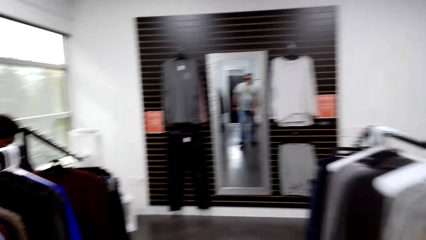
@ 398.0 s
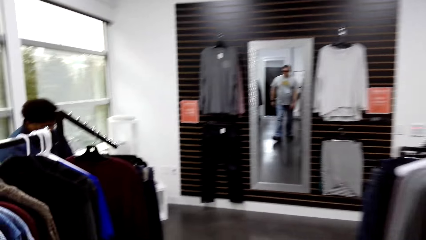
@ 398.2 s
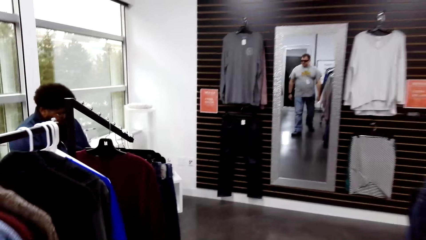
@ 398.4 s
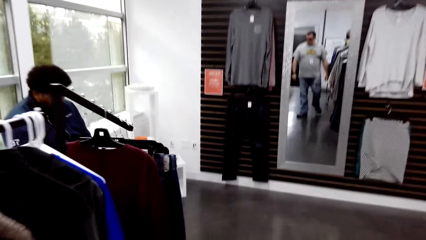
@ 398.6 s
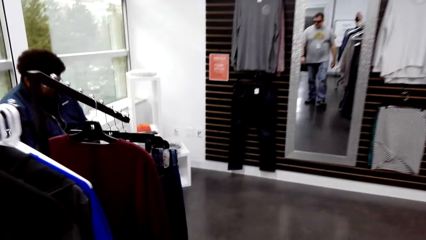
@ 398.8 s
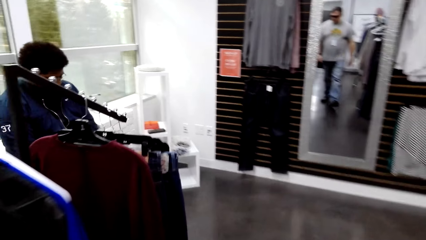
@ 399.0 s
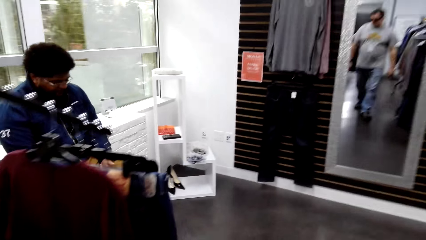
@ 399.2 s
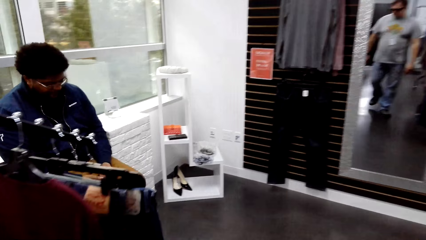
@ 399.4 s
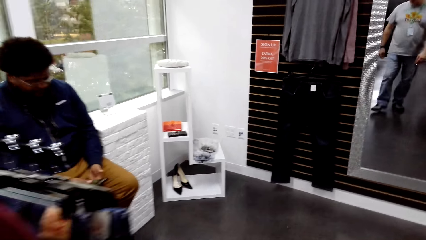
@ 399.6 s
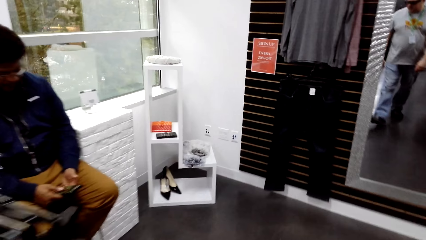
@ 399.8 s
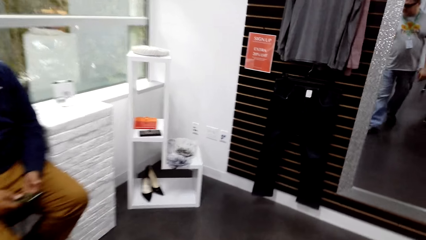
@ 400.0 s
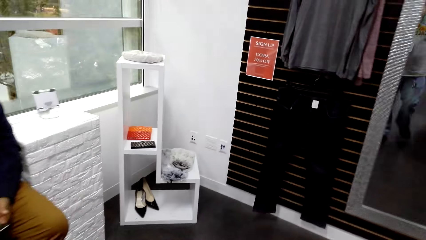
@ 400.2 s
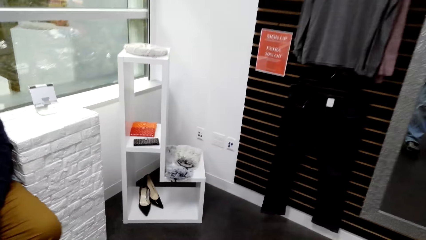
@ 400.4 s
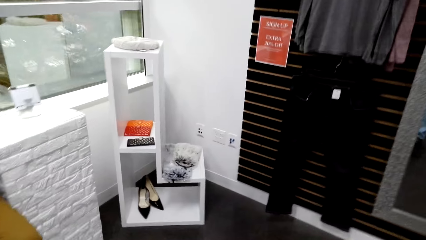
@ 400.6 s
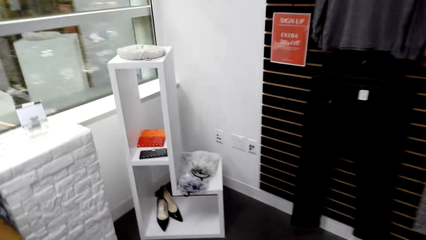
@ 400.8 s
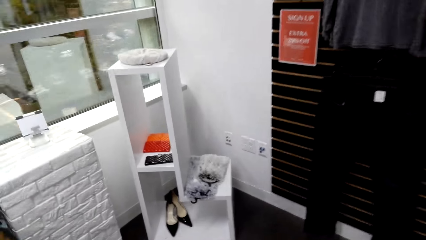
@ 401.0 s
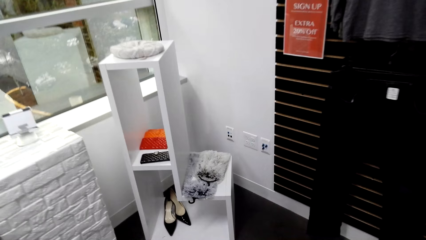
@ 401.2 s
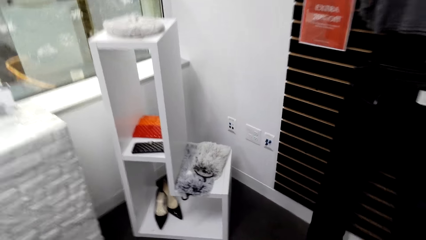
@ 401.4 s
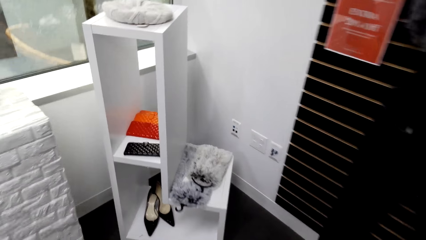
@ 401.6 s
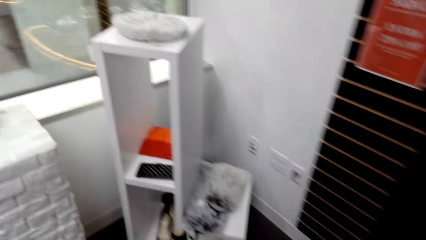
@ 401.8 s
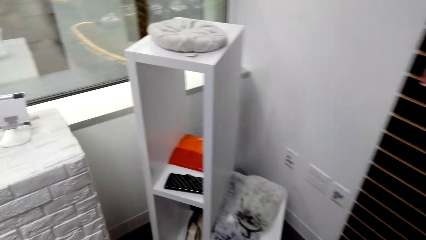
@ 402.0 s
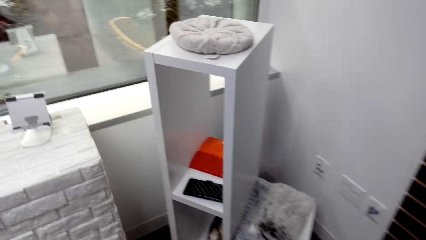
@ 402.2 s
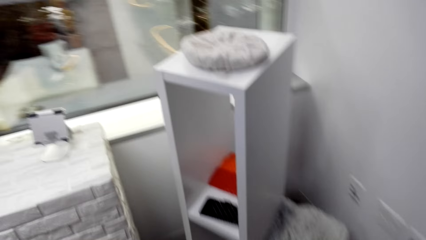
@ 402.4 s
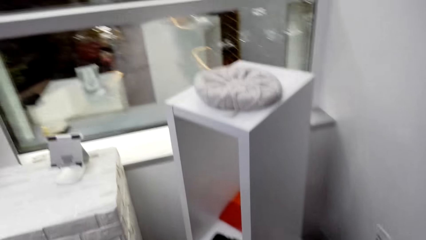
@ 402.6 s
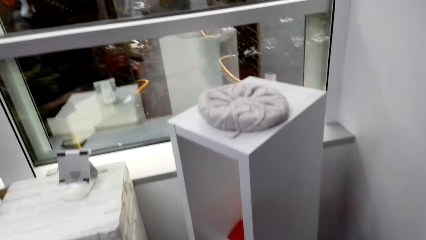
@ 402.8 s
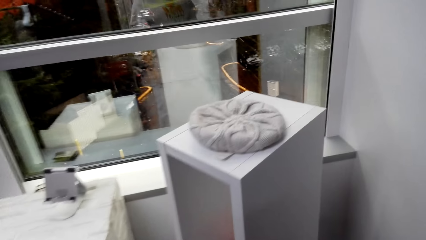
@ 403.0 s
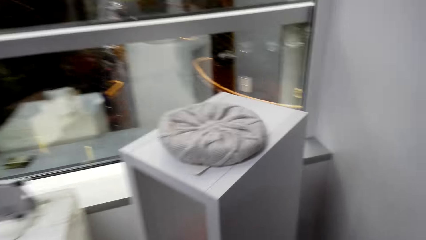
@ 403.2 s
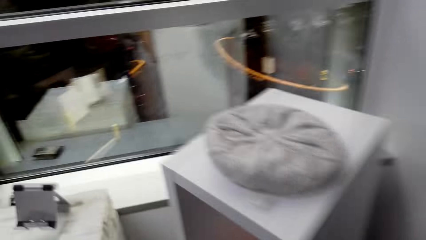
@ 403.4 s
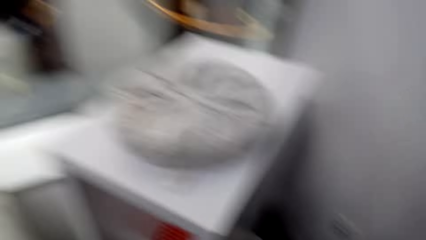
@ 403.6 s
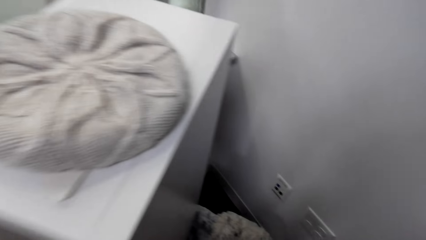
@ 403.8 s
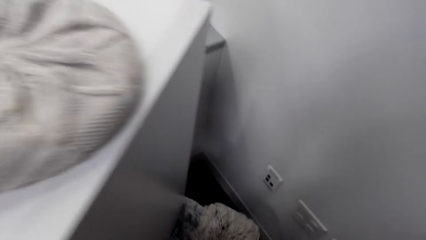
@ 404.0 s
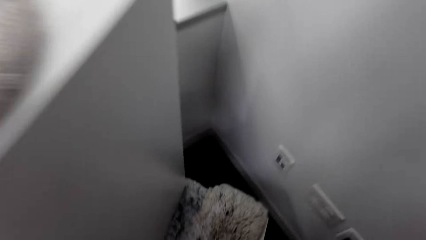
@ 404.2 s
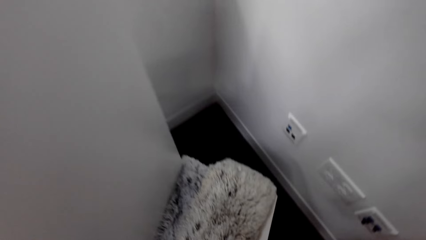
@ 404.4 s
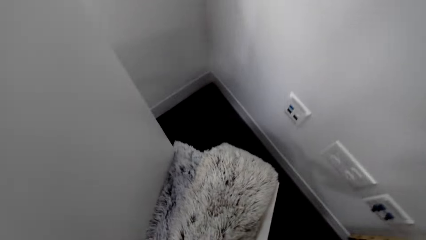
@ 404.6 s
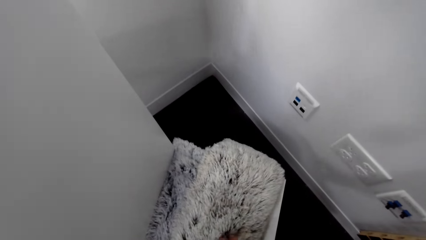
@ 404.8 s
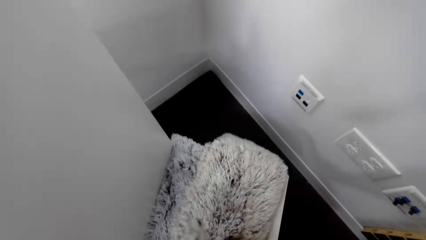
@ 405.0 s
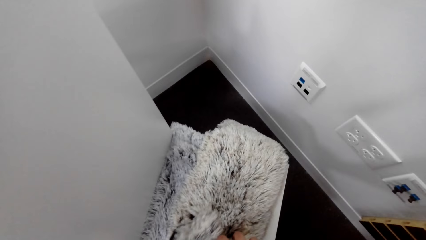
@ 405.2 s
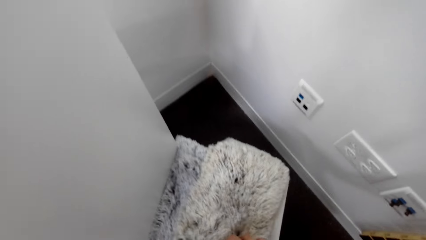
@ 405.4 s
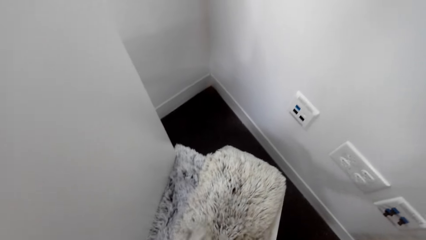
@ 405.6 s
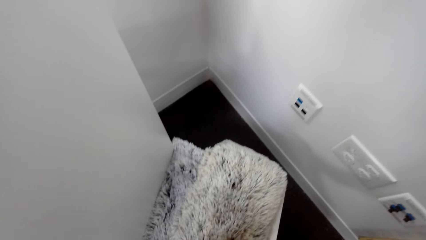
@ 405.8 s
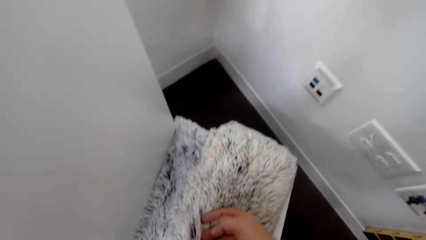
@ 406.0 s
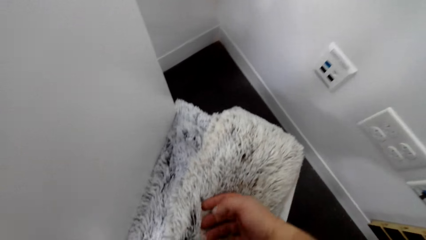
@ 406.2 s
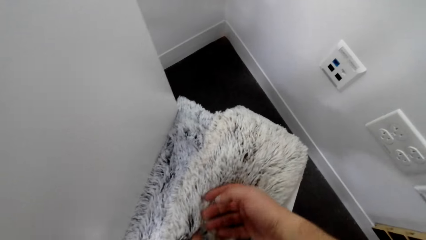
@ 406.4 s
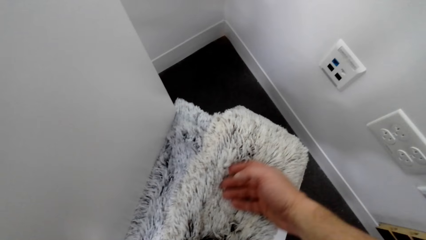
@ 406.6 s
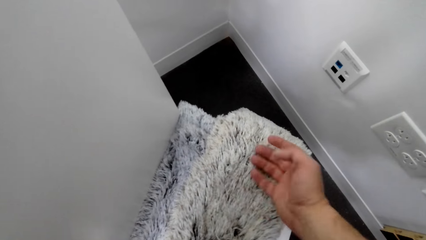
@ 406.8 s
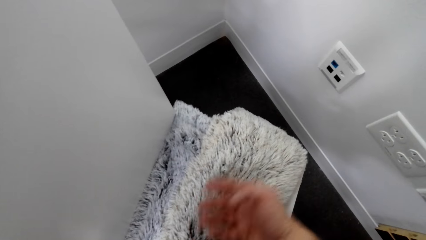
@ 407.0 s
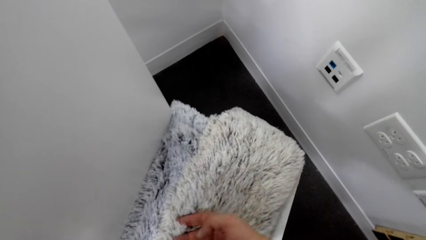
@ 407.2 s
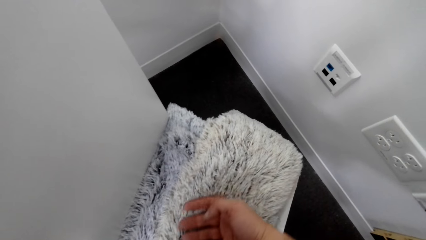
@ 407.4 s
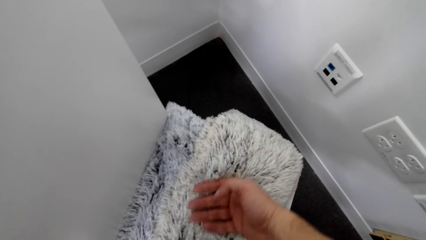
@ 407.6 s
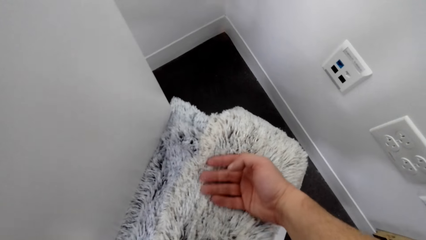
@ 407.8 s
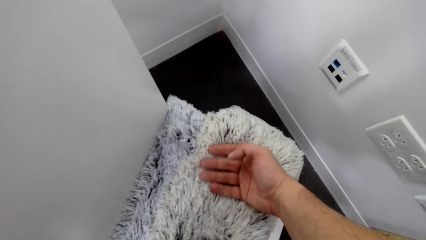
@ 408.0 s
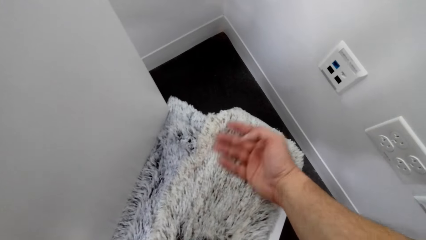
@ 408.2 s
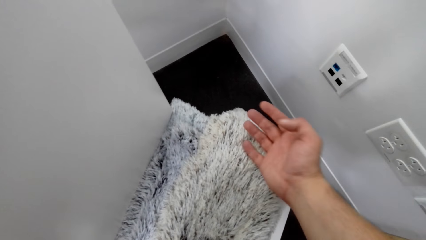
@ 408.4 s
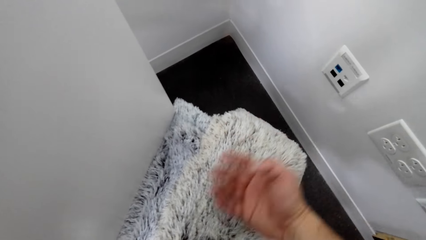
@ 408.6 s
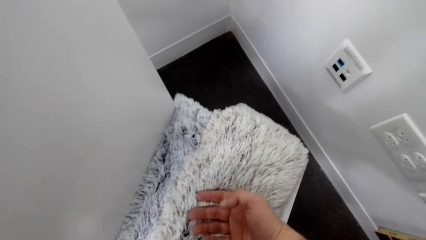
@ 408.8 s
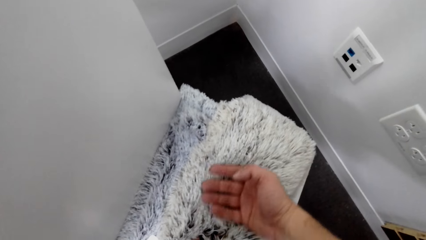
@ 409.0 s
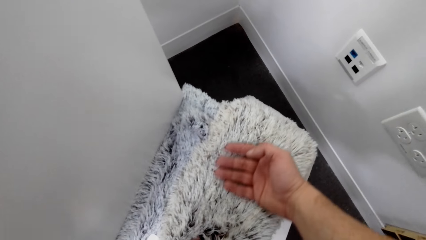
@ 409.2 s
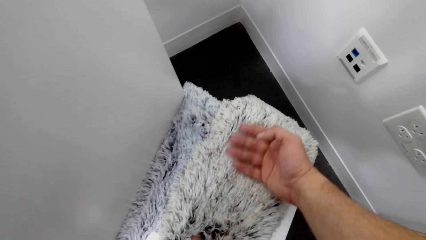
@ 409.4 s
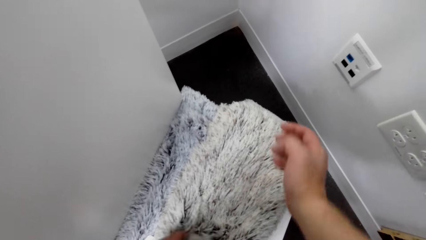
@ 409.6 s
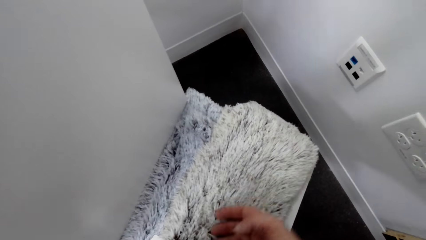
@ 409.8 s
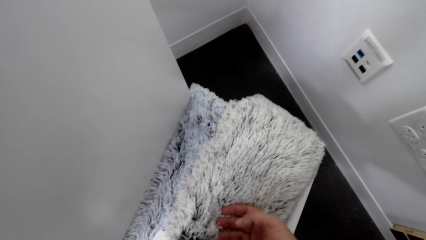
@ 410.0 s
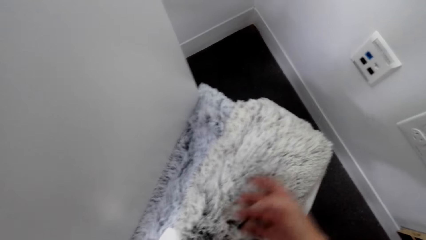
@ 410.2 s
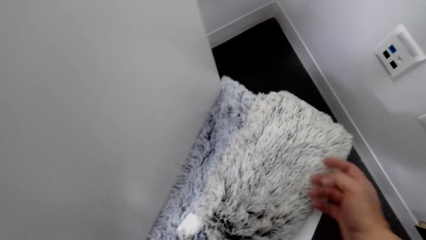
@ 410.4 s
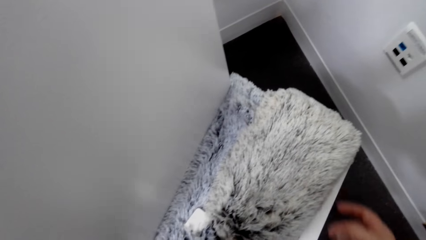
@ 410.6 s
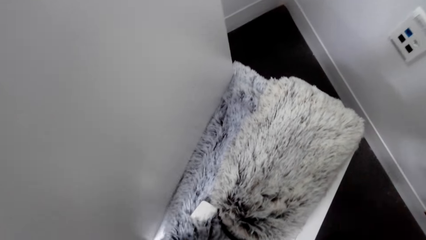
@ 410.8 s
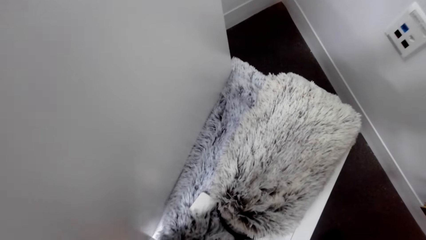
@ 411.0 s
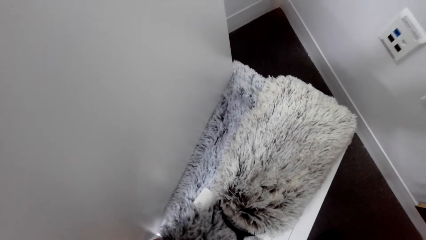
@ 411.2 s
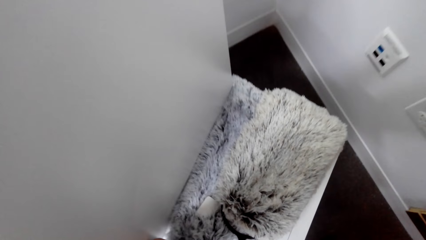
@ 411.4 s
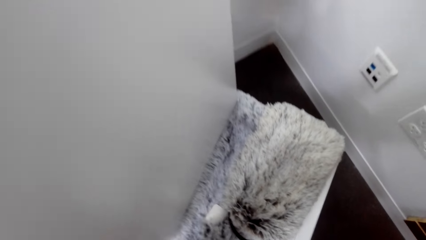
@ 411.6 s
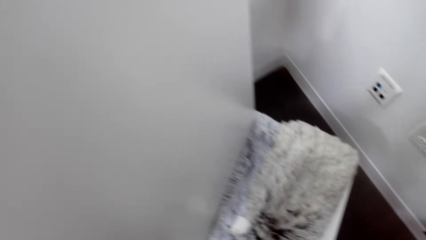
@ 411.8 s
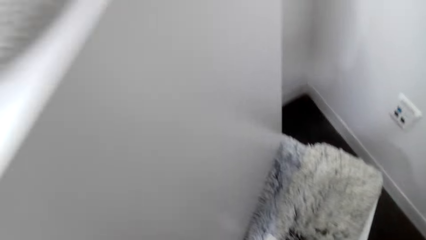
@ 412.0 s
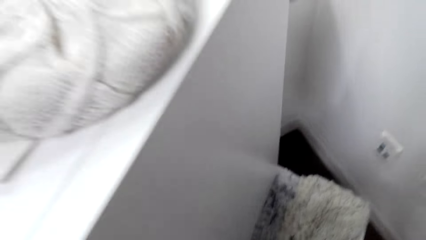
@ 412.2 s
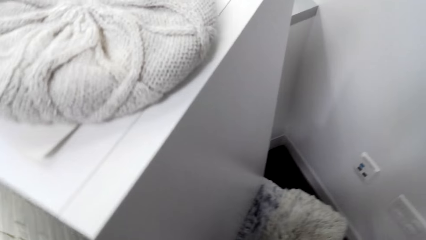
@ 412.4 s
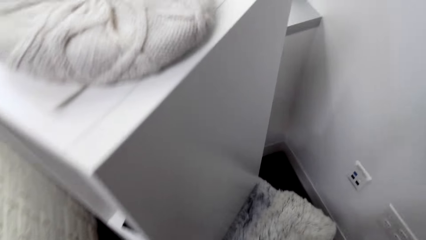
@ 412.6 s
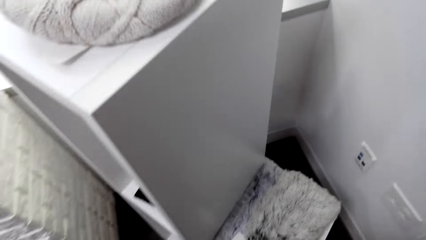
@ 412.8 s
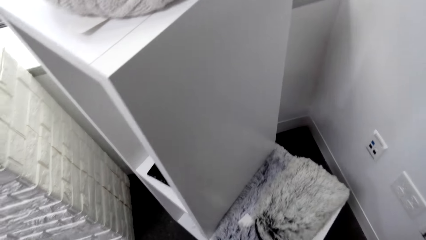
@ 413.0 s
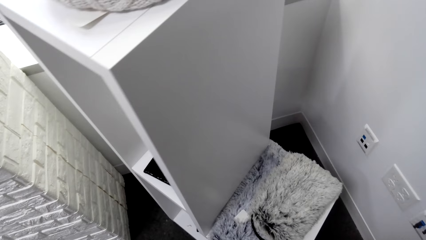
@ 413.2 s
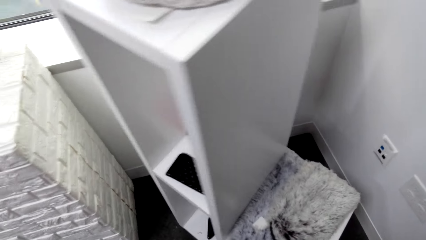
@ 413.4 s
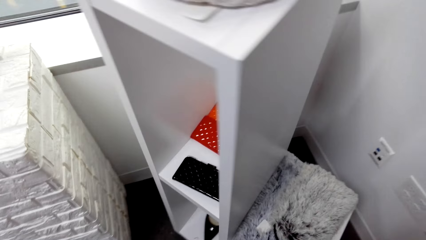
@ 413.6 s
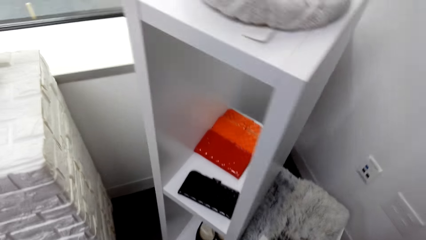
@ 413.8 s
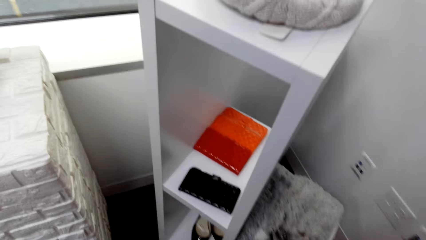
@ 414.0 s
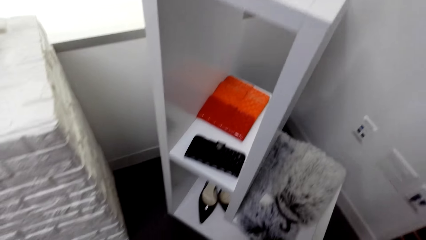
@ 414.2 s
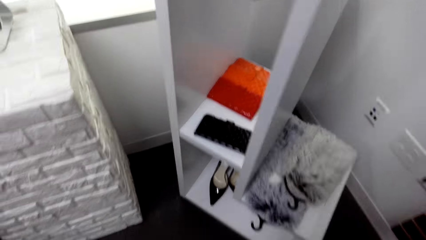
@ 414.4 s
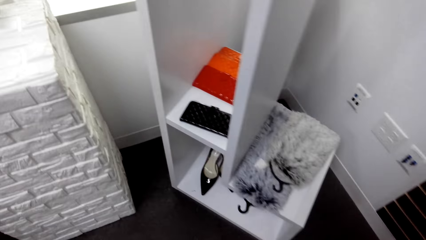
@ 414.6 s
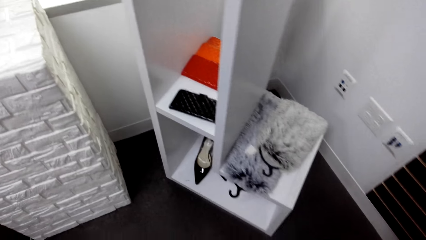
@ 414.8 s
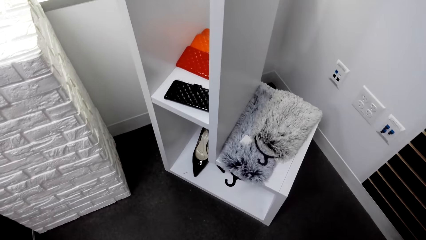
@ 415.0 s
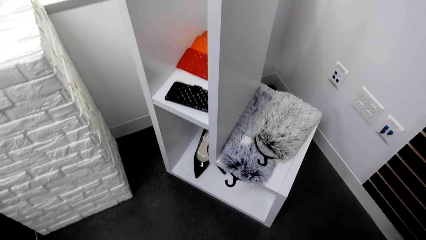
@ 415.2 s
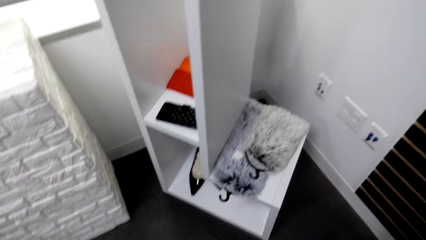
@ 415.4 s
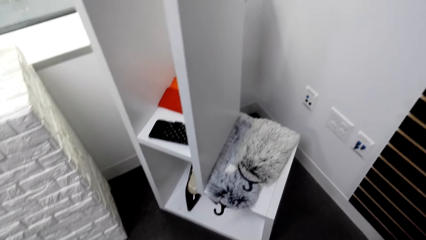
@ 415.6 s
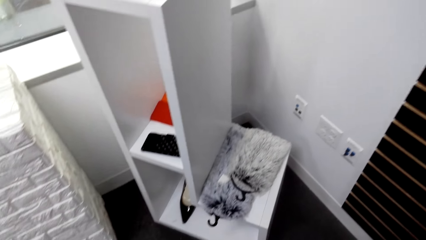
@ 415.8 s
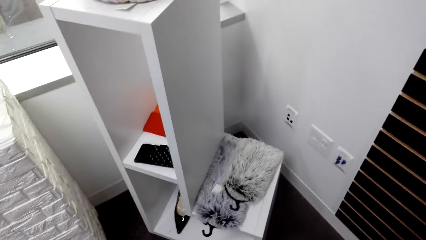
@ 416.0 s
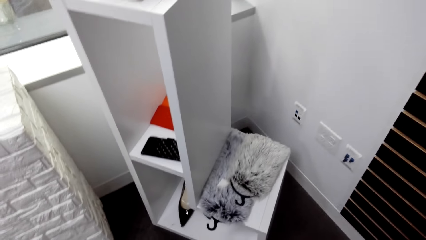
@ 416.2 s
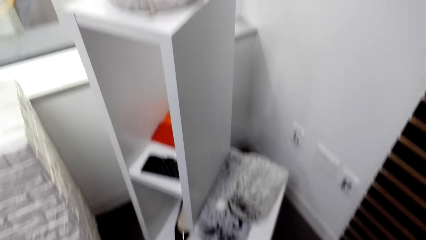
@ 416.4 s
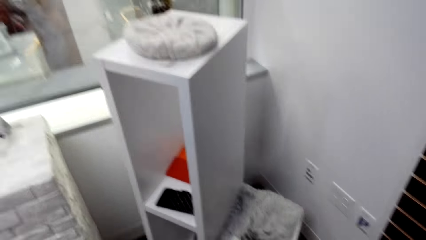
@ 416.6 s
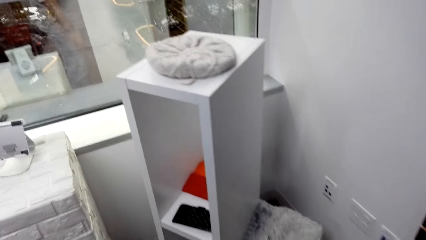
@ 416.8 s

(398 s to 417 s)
The camera wearer touches the scarf on the shelf.
